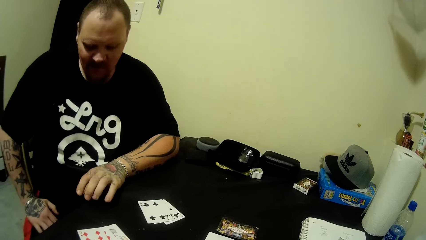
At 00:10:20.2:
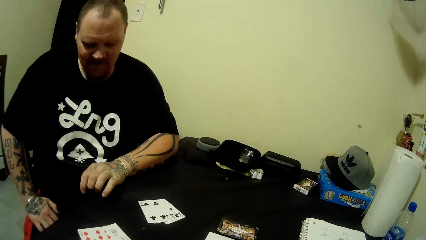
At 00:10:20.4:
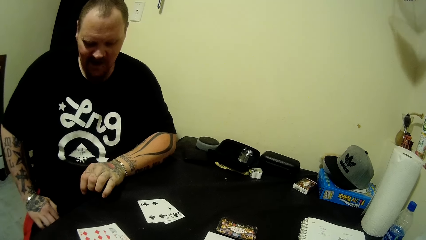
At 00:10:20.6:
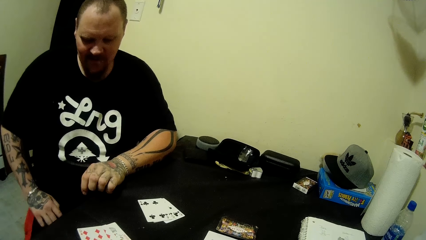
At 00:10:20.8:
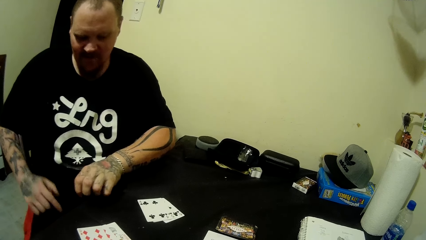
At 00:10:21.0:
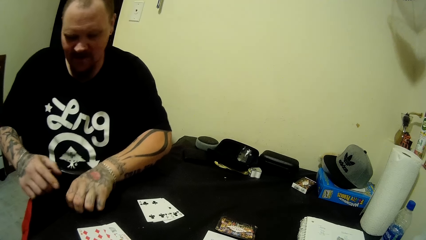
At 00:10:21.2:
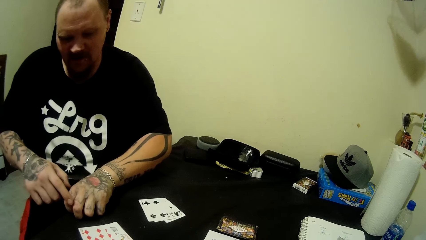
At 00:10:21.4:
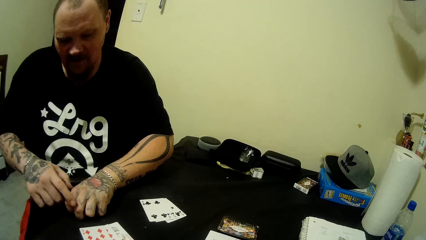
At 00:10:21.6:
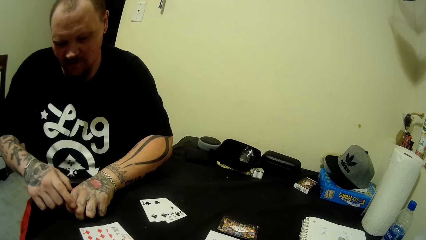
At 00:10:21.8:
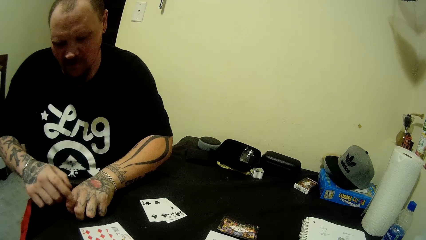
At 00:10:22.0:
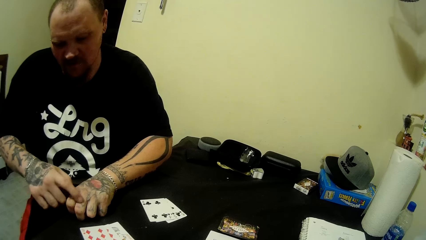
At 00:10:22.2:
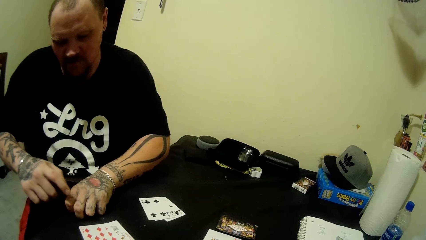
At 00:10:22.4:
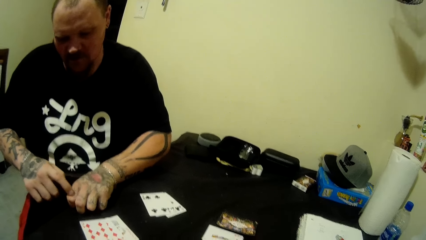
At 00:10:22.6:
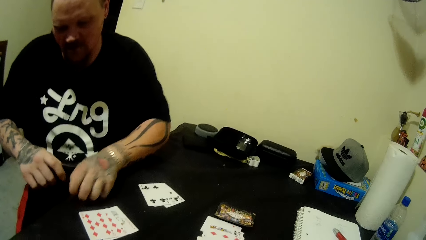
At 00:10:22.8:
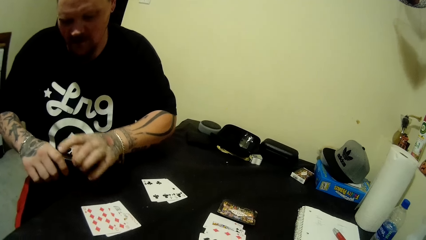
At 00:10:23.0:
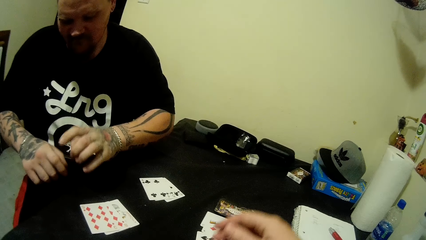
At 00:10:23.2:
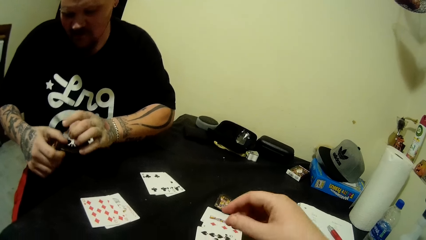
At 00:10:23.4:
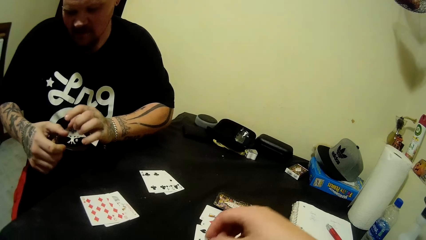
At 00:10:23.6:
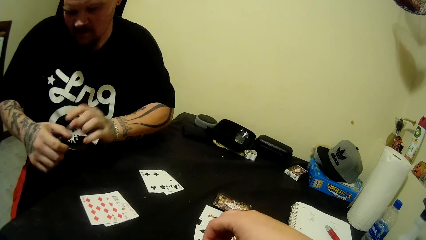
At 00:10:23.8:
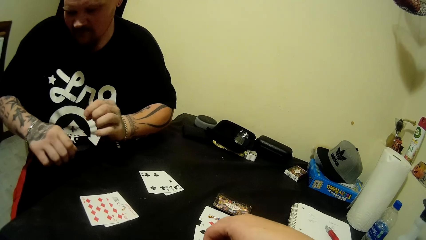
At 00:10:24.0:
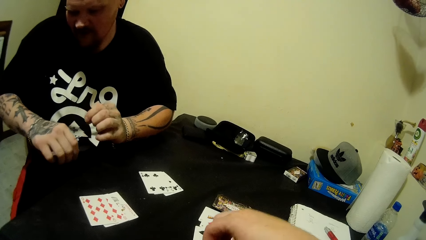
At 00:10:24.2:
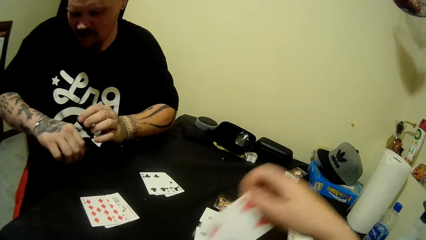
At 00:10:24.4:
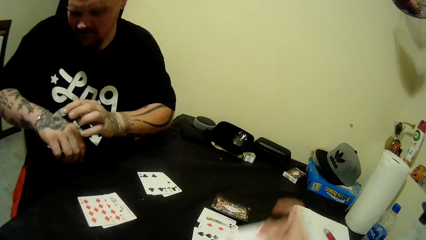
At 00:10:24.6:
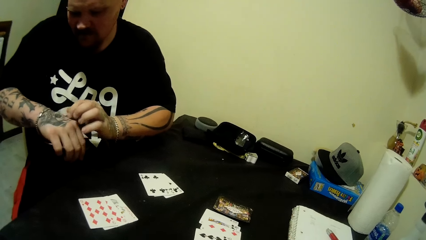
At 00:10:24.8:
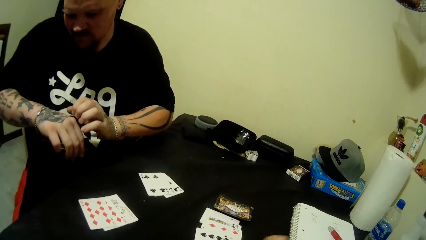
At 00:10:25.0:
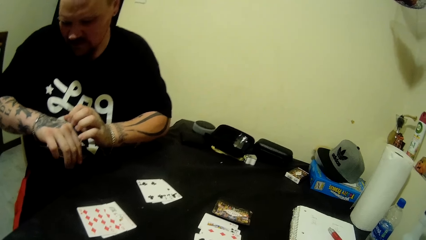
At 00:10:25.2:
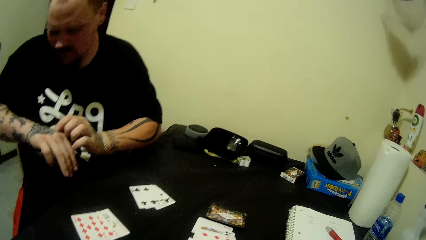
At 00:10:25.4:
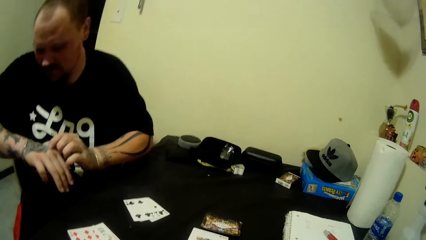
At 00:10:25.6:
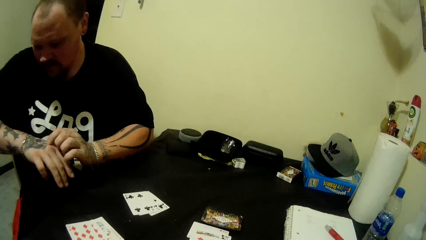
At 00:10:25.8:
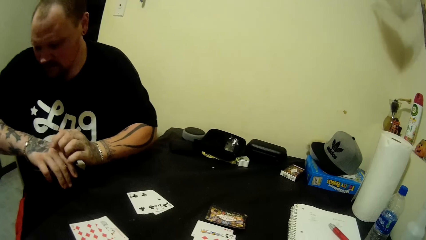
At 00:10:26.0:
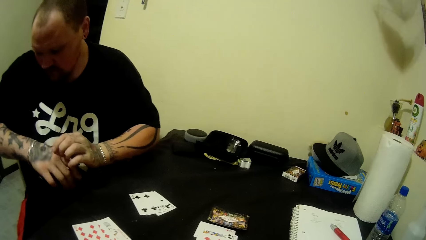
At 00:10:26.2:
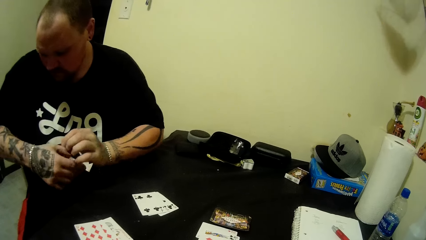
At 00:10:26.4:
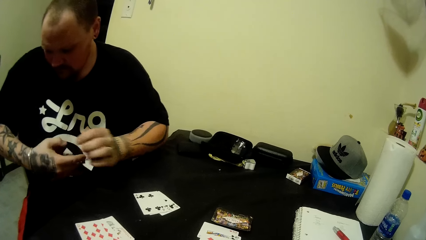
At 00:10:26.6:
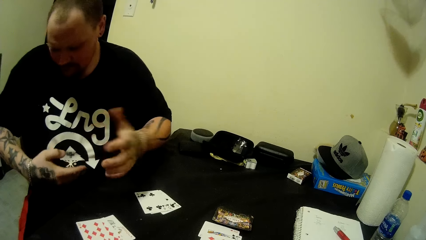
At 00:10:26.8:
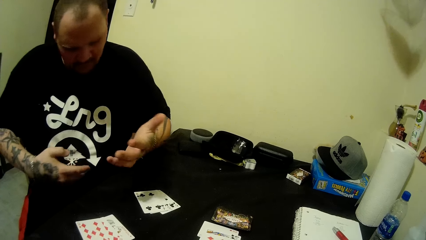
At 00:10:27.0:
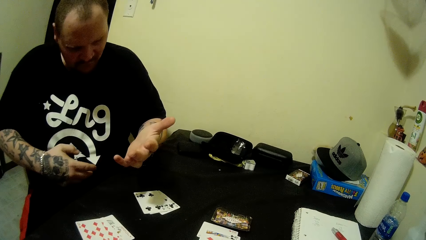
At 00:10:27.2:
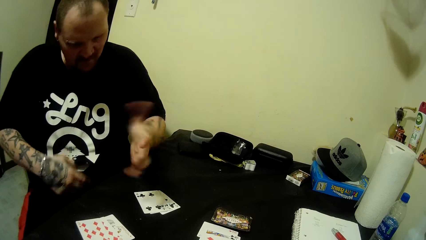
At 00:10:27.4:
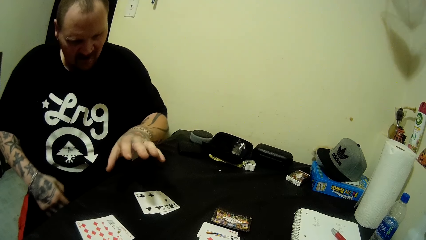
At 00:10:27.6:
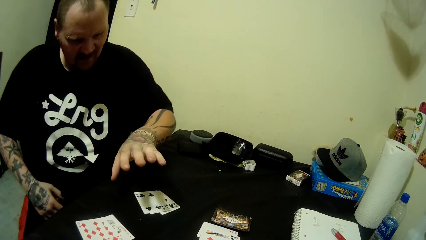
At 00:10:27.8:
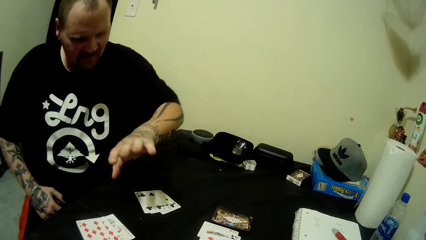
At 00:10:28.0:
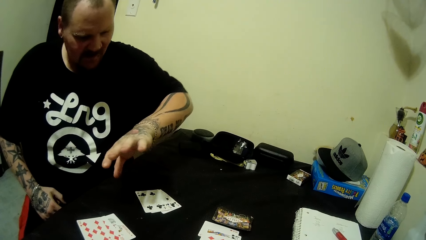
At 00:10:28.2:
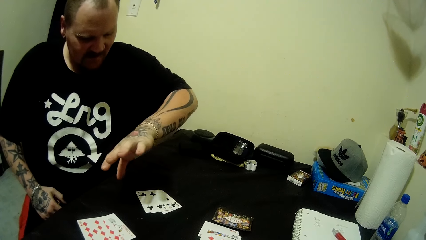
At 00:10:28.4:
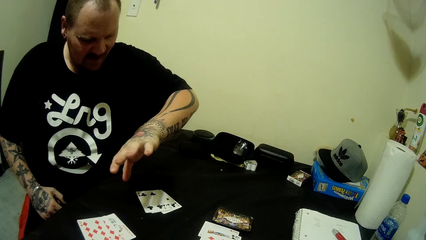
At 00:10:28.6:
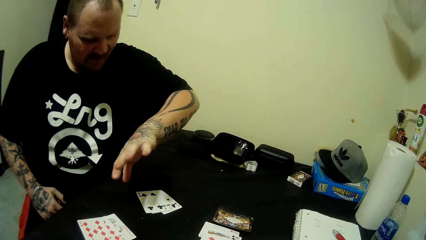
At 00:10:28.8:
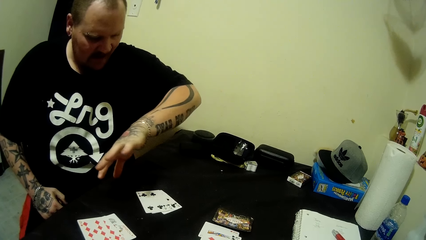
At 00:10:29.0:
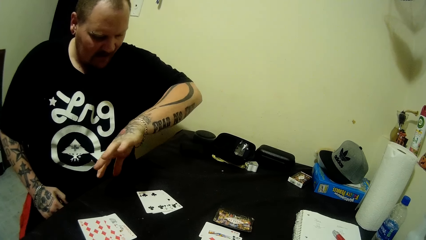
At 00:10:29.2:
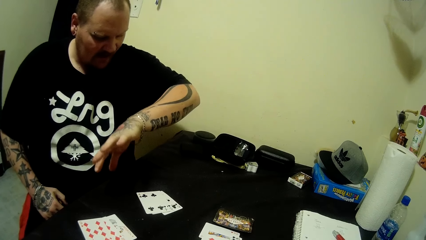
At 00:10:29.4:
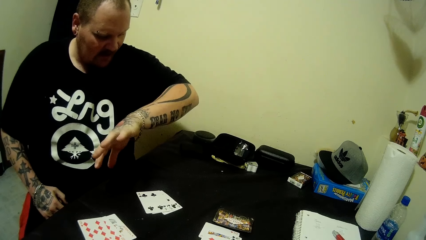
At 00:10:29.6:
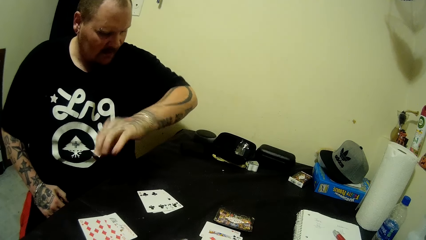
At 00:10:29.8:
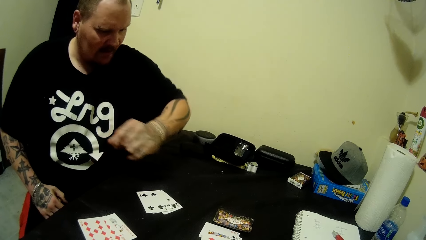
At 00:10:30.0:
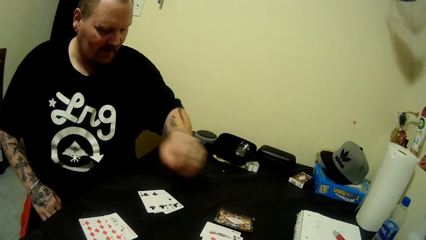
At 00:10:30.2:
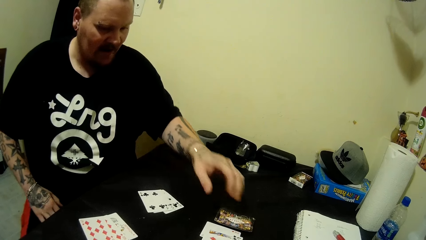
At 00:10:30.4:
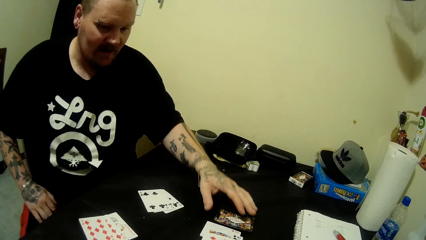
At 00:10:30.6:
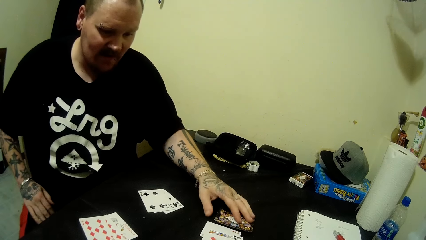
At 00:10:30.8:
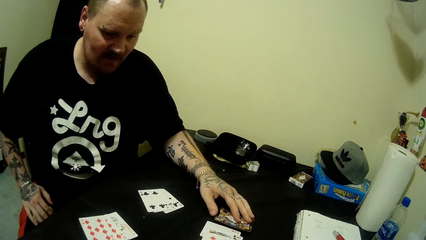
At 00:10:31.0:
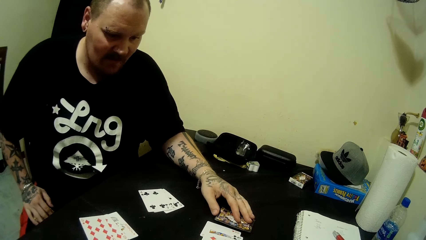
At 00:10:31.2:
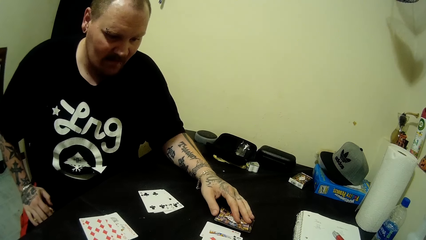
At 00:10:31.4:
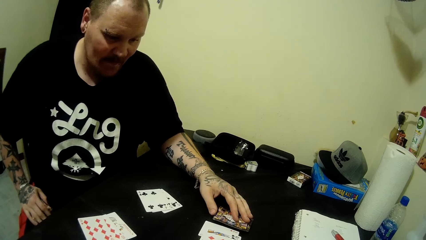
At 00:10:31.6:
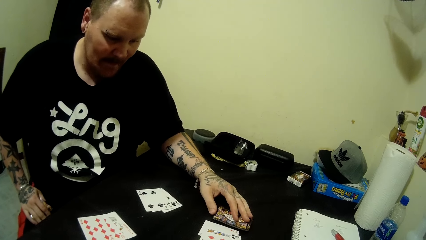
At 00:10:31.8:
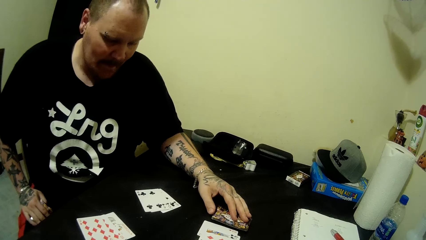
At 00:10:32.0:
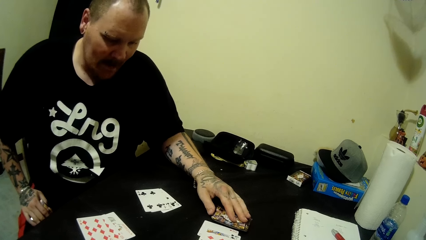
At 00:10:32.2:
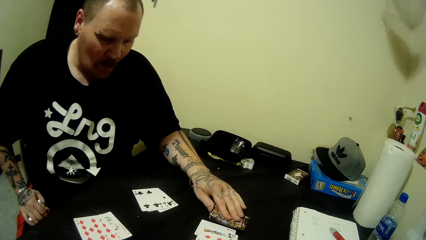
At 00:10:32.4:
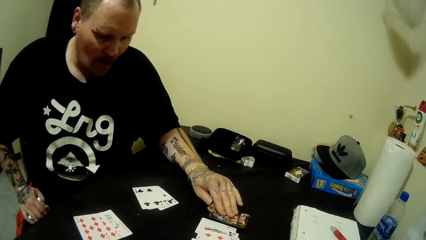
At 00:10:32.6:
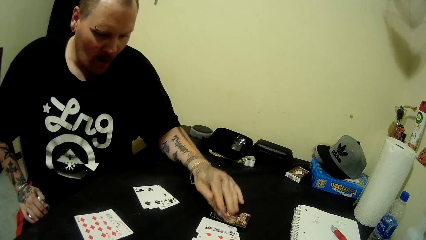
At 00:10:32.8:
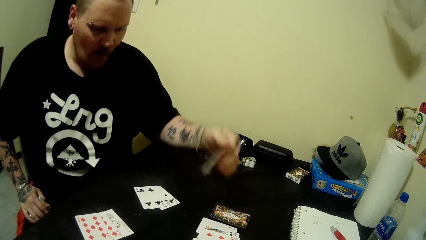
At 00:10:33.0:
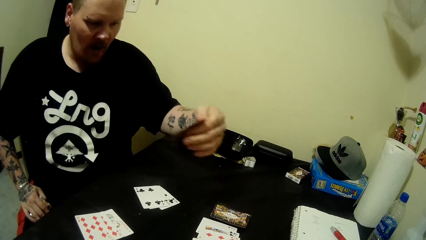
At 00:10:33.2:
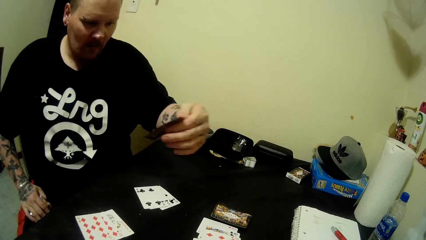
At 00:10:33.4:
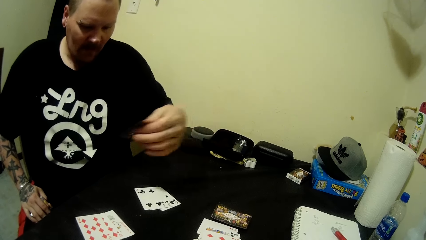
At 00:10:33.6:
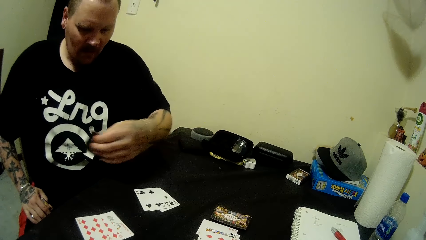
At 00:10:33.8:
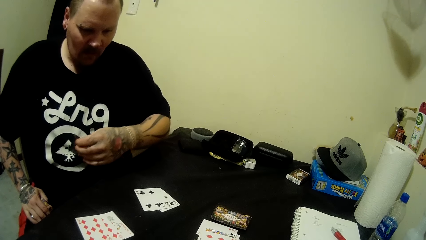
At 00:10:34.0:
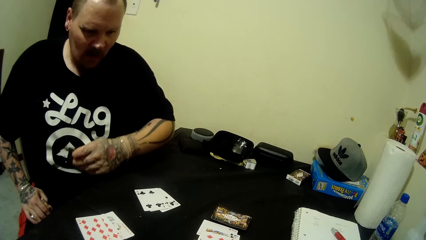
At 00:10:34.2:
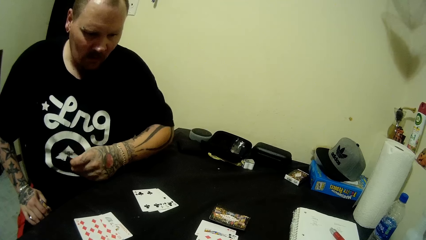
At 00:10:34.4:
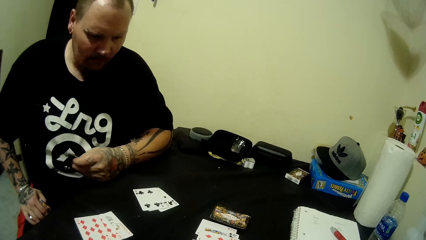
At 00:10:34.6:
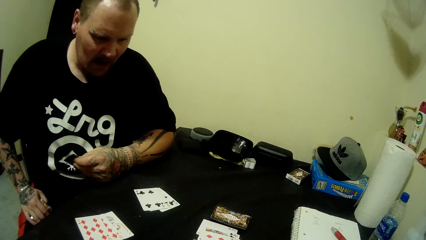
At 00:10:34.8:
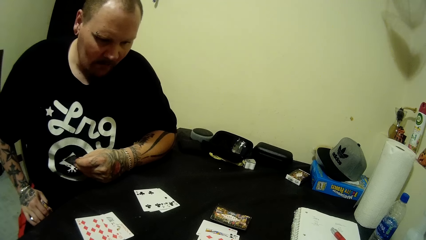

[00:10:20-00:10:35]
The man counts his fingers. He points at his fingers. The camera wearer picks a card from the table with her right hand. The man looks at his hand. The camera wearer looks around. The man turns his hands. He looks at his hand. He moves his hand. He picks a card on the table with his left hand. He puts his hand on the table. He holds the card on the table and looks around. He looks at the card. He puts his hand on the table.
